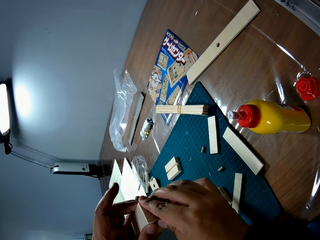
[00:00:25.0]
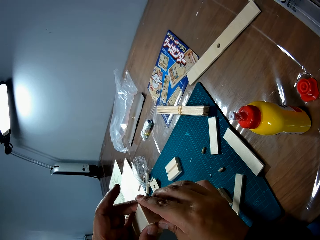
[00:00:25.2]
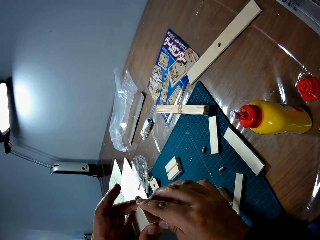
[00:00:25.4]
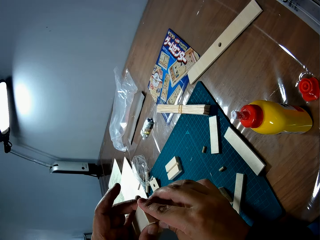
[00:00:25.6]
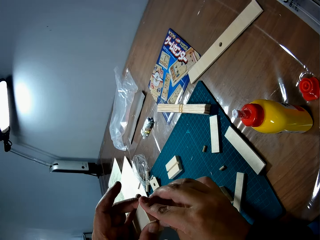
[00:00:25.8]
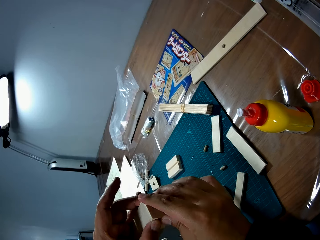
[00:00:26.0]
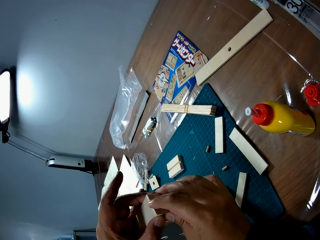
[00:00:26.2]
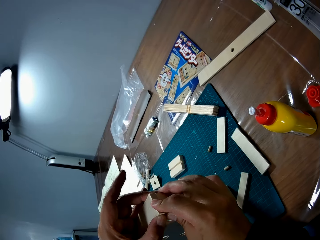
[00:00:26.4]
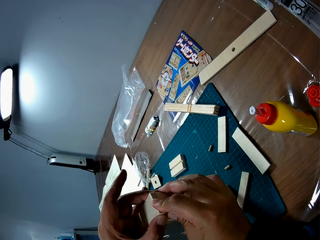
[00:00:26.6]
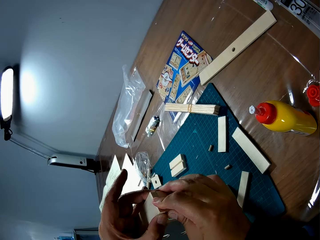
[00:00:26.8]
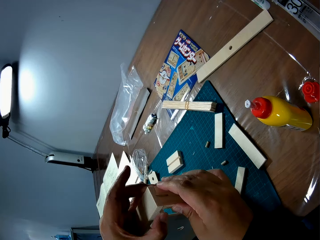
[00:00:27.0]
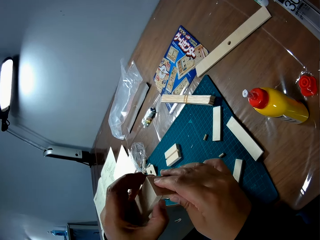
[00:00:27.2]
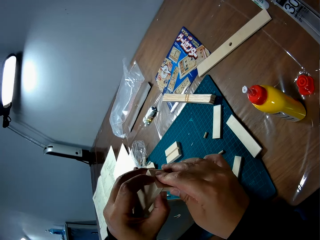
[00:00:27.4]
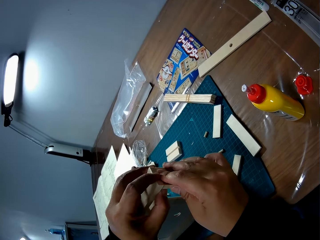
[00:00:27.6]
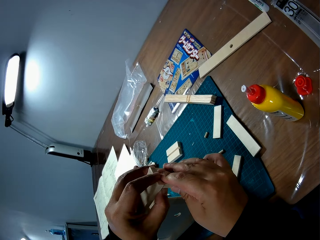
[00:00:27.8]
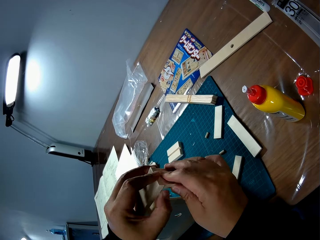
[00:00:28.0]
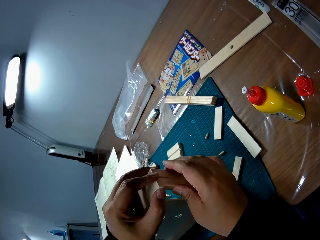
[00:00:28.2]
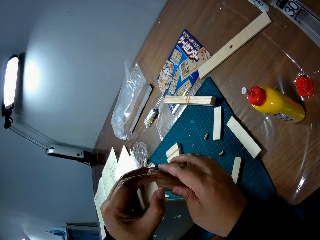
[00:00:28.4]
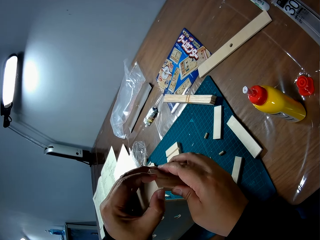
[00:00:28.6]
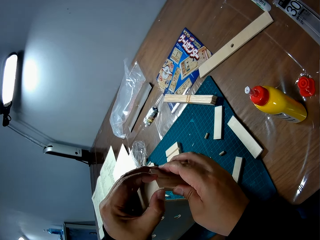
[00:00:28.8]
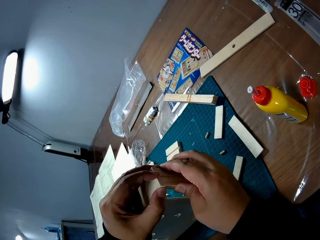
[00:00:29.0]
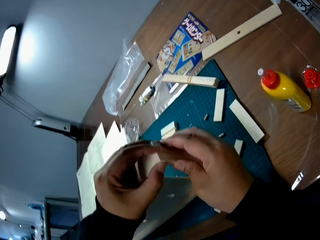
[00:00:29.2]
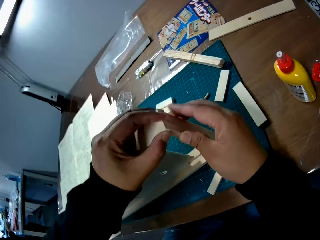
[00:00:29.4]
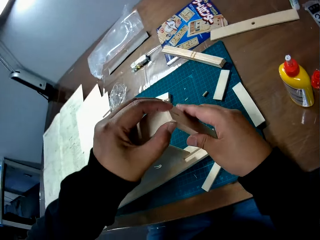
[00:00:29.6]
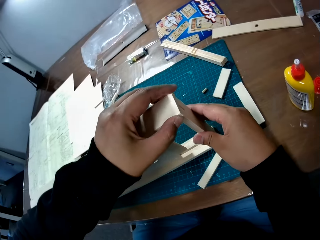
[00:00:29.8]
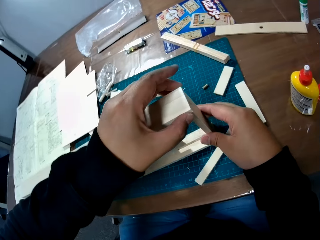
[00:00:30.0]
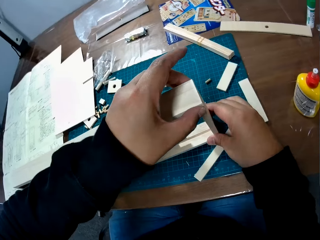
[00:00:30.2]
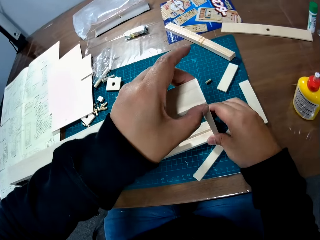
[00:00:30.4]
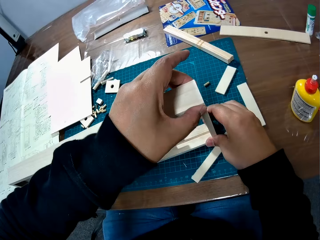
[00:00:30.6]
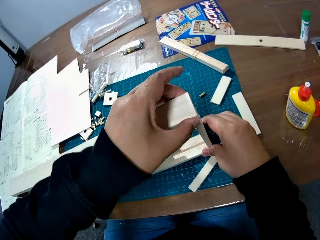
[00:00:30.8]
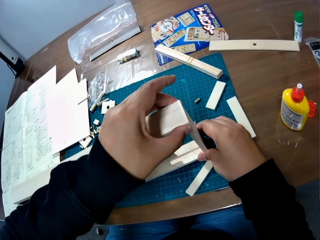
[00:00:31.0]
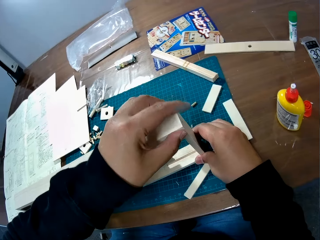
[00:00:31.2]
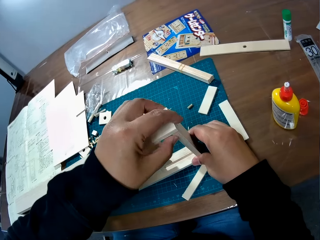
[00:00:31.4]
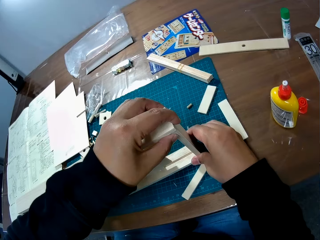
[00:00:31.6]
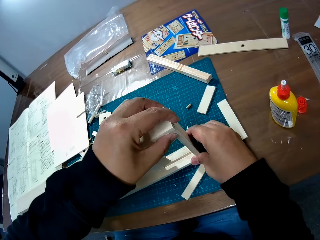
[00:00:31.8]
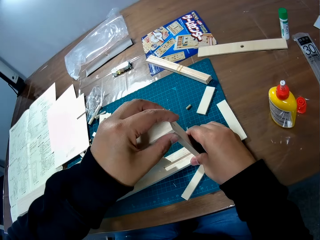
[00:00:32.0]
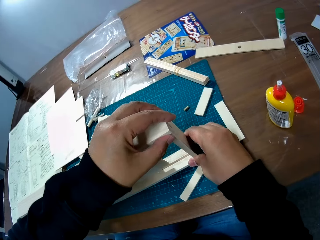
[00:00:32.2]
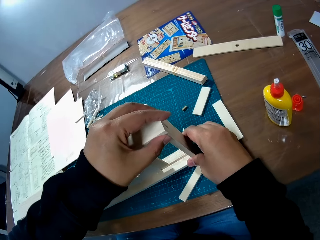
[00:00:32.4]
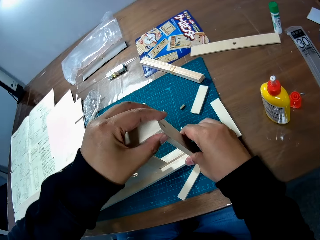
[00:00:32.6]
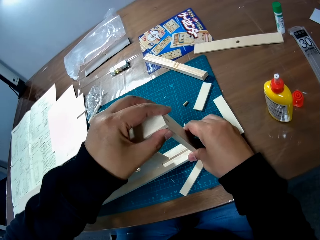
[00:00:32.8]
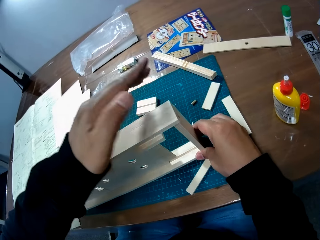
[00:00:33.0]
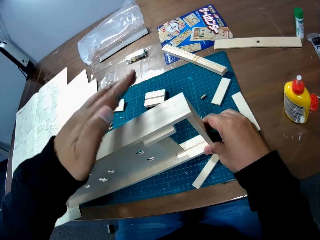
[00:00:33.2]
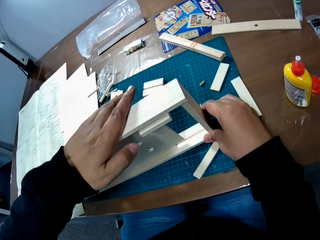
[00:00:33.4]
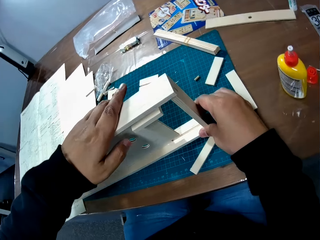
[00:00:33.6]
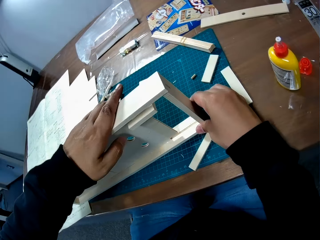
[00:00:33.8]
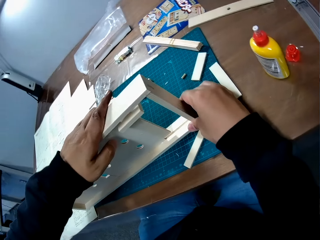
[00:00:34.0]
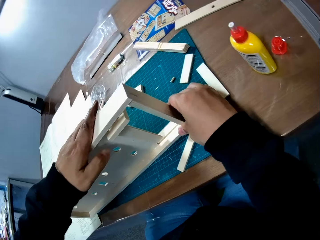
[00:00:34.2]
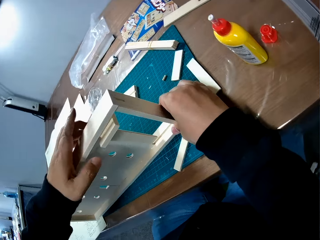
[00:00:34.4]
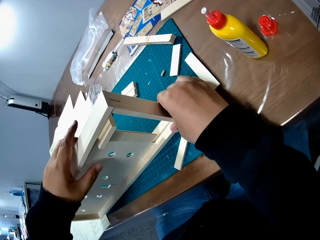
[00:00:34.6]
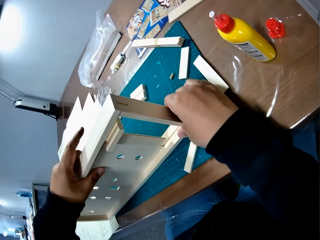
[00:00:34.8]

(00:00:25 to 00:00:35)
The camera wearer adjusts all the wood pieces on the craft. They hold the wooden craft.

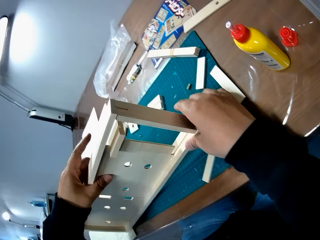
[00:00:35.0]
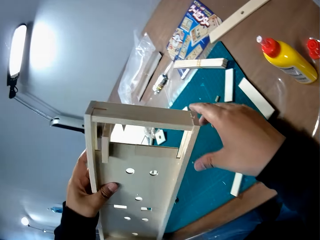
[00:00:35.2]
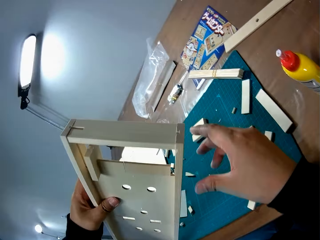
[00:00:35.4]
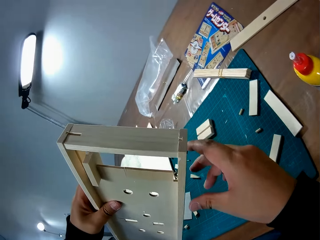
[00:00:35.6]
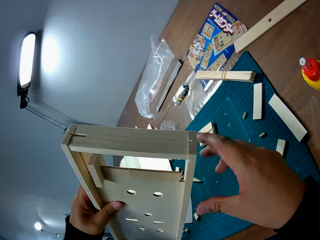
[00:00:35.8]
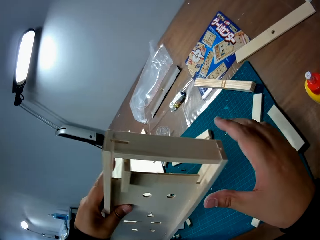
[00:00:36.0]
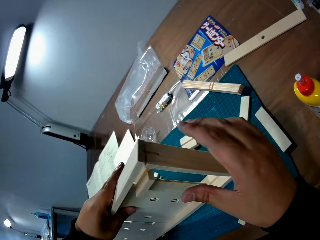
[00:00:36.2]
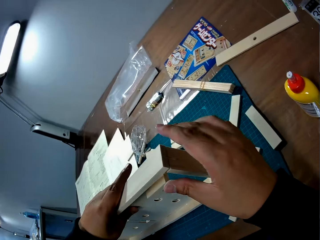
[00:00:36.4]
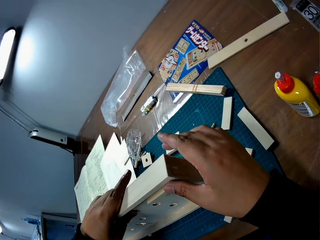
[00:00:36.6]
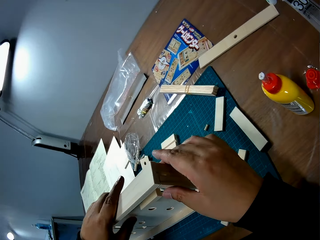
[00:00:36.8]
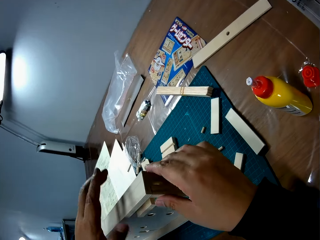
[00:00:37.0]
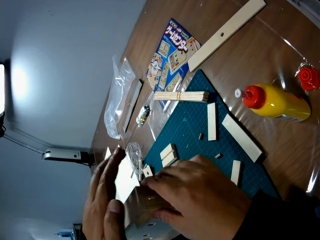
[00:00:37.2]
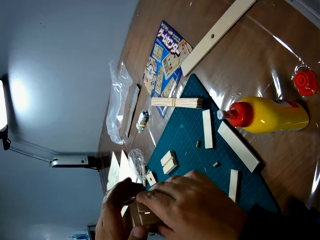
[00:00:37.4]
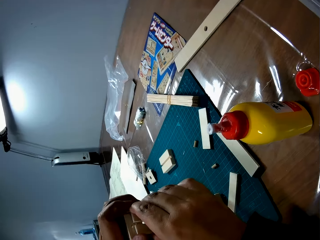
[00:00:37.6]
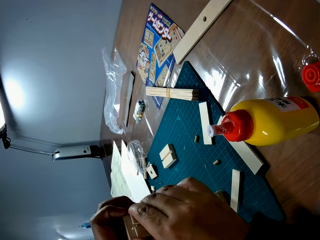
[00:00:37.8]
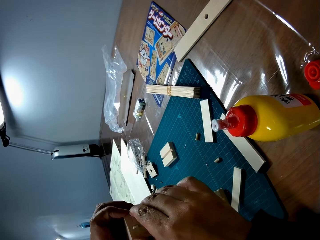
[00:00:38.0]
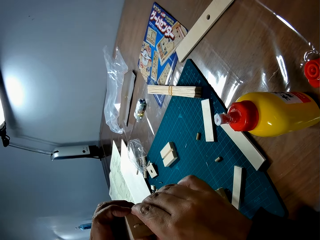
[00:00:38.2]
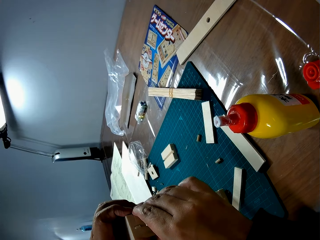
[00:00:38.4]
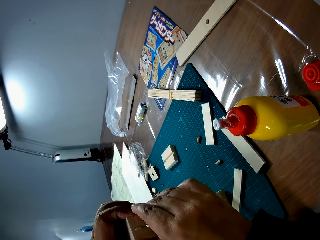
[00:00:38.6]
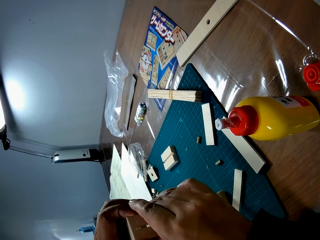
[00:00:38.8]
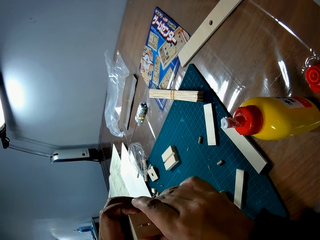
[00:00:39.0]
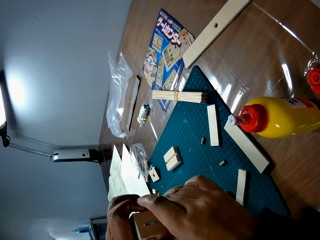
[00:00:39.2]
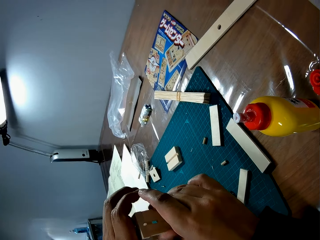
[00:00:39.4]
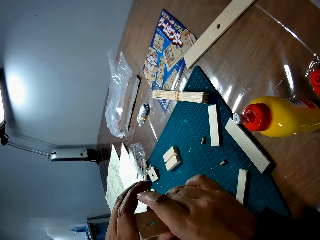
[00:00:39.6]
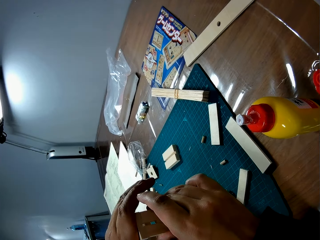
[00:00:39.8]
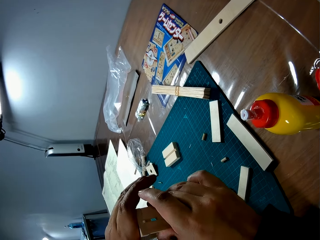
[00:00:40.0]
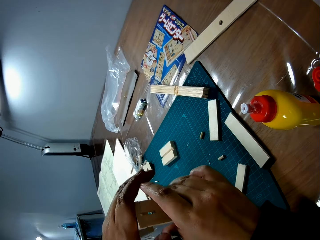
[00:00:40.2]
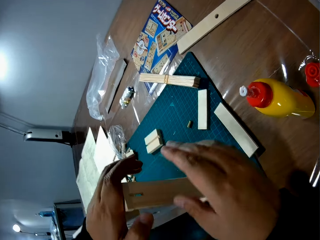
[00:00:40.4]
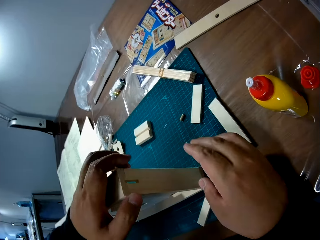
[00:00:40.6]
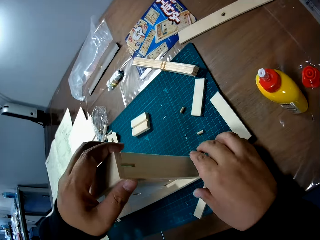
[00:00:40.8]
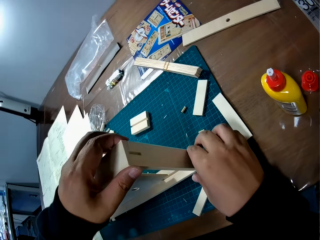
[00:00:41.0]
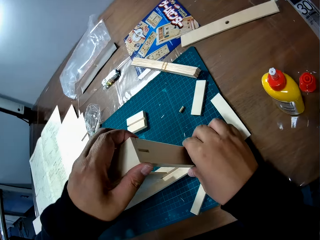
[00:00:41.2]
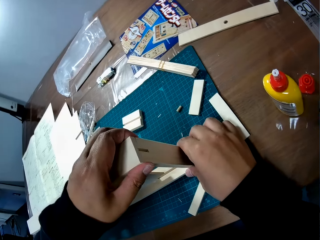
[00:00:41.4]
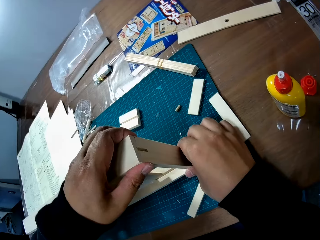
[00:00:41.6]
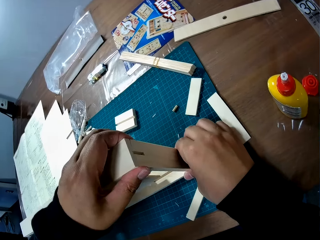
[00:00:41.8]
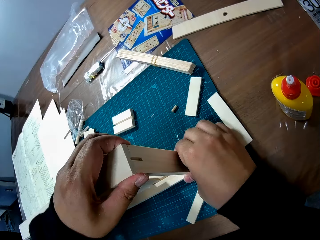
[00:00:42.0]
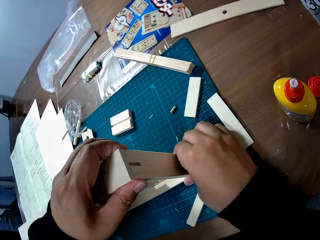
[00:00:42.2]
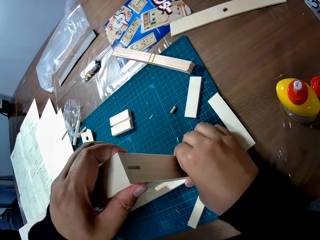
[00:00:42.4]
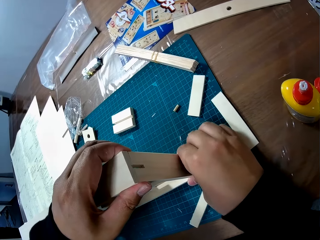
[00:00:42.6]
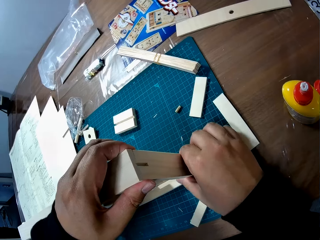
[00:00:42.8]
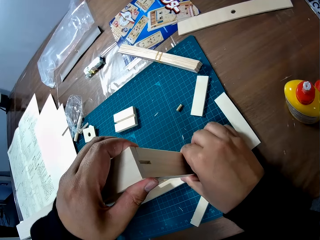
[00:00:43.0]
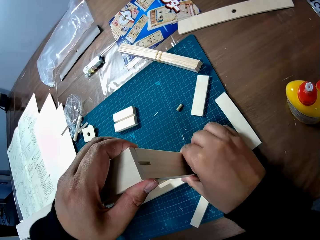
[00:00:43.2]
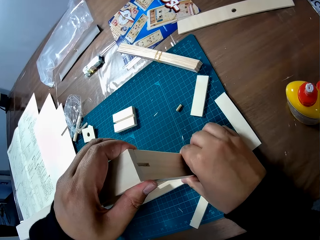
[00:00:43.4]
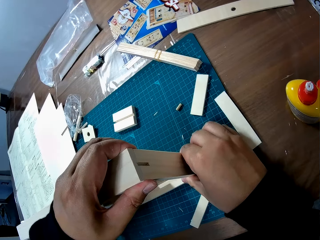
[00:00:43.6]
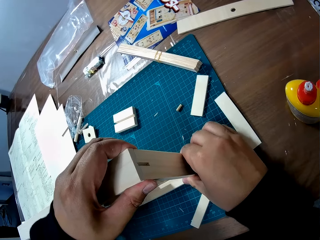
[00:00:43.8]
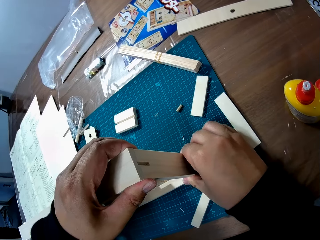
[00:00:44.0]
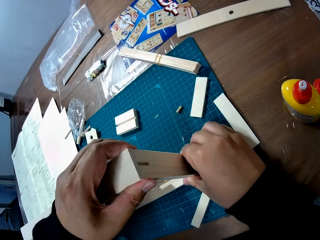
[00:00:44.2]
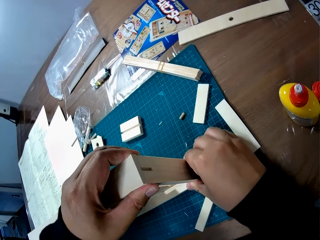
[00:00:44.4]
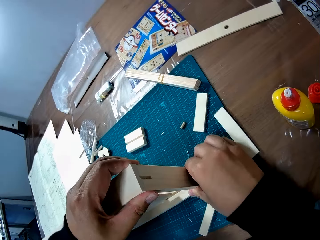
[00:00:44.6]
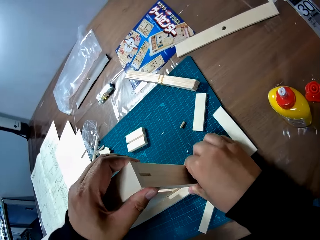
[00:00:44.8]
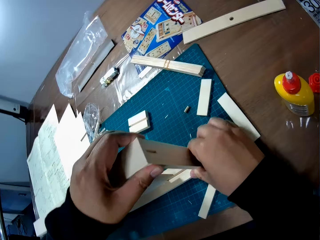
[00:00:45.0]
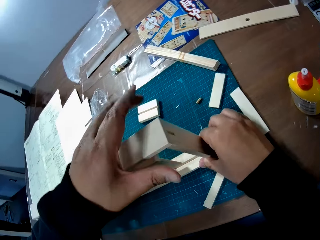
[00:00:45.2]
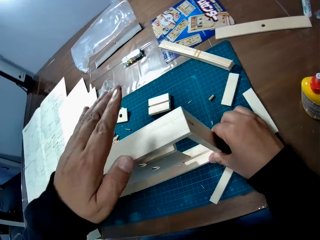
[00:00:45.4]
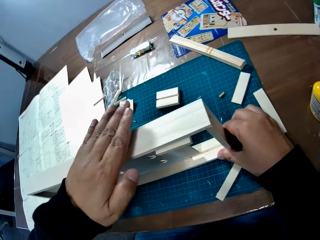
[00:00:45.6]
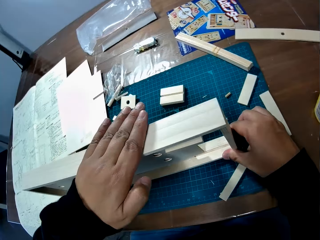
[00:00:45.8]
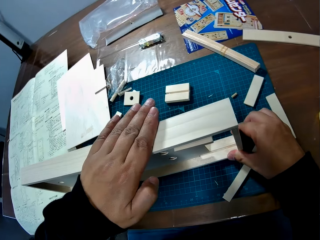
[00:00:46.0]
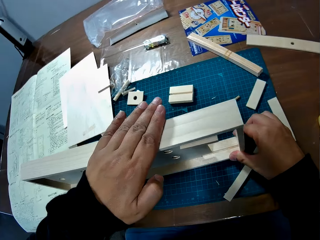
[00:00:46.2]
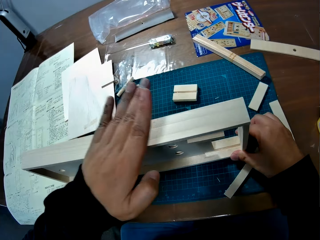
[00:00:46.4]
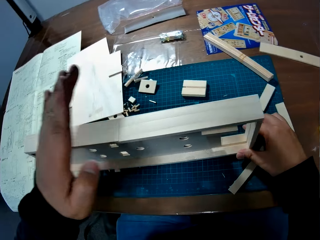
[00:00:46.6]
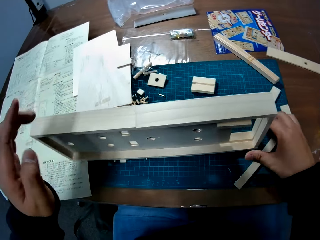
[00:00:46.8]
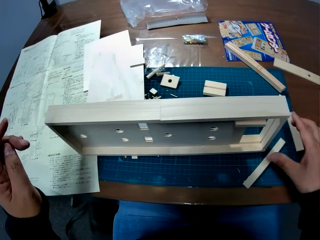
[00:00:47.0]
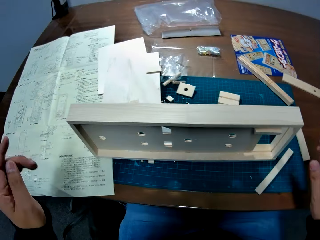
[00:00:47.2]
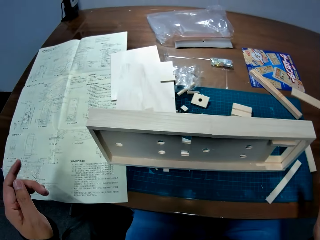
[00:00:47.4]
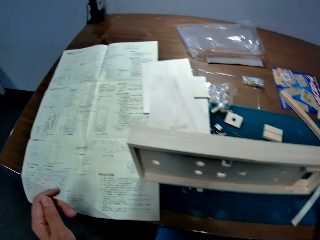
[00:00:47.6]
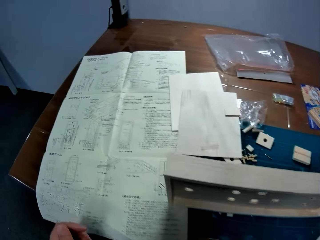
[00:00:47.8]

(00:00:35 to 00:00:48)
The camera wearer carries the wooden craft. They carry the wooden craft again. They raise the craft from the table. They put the wooden craft on the table. They fix the wooden craft. They adjust all the wood pieces on the craft. They hold the wooden craft. They fix the wooden craft.
